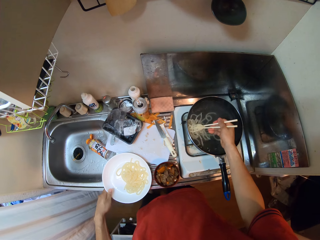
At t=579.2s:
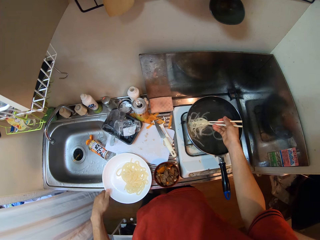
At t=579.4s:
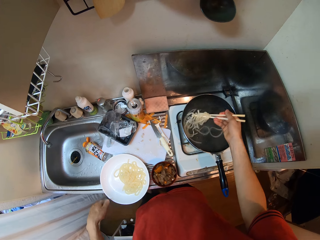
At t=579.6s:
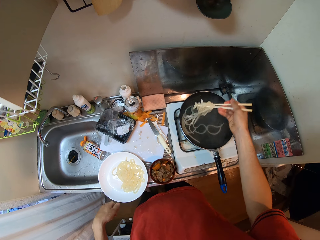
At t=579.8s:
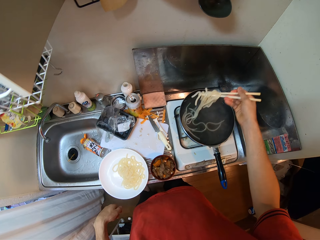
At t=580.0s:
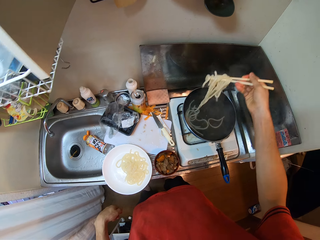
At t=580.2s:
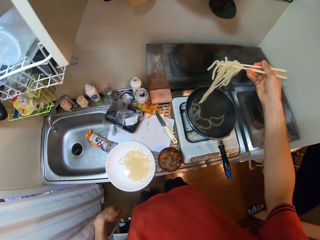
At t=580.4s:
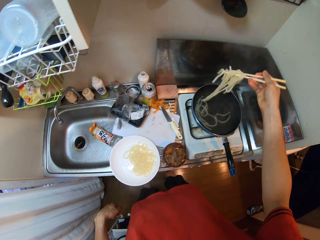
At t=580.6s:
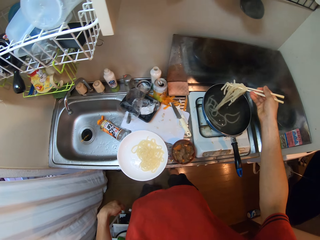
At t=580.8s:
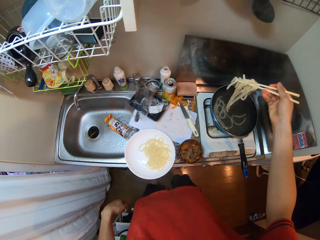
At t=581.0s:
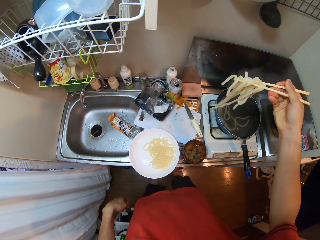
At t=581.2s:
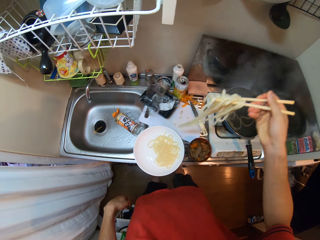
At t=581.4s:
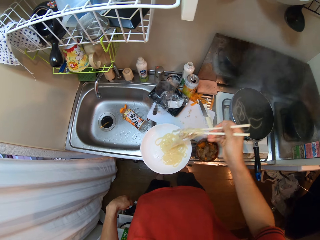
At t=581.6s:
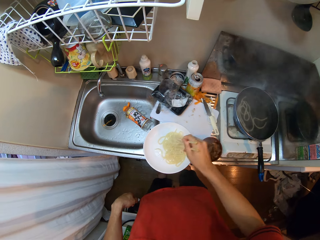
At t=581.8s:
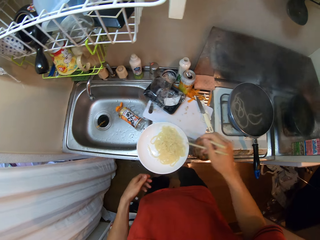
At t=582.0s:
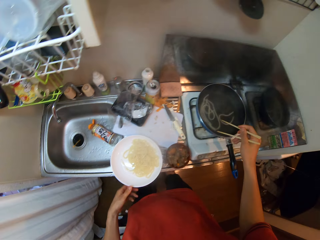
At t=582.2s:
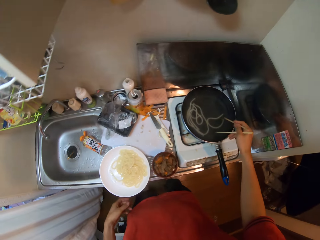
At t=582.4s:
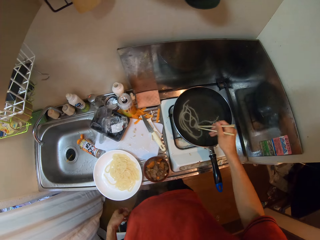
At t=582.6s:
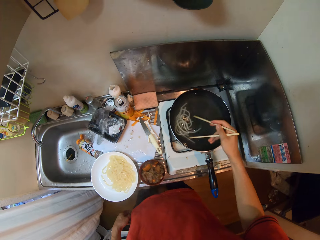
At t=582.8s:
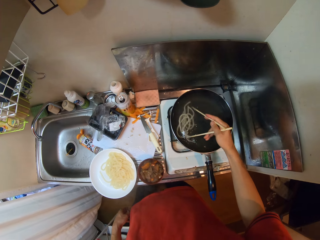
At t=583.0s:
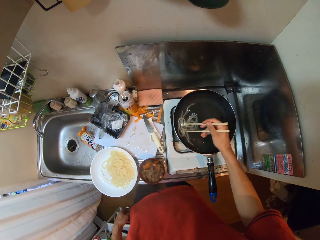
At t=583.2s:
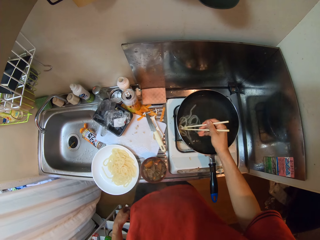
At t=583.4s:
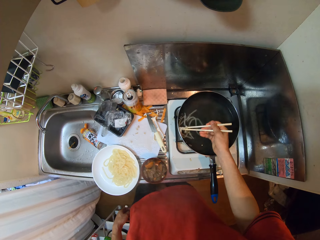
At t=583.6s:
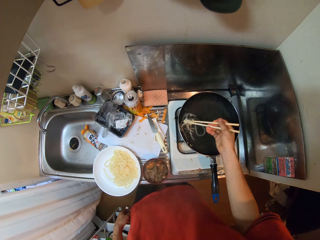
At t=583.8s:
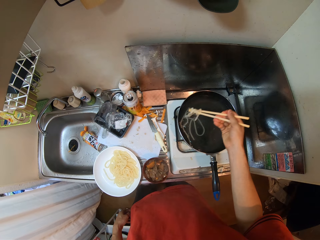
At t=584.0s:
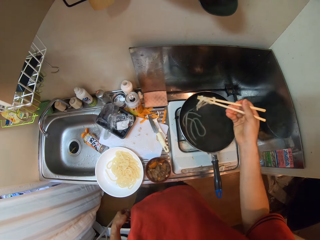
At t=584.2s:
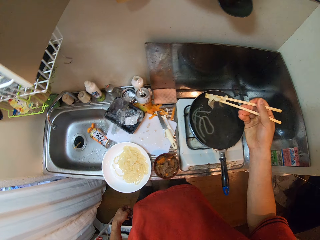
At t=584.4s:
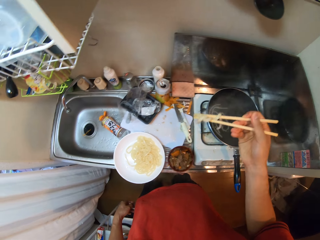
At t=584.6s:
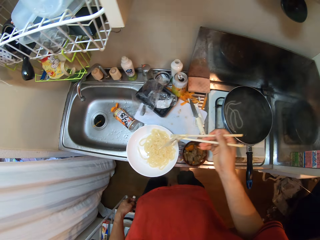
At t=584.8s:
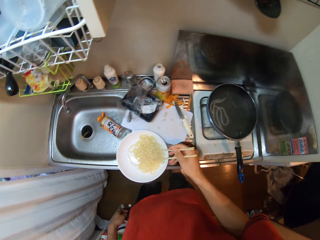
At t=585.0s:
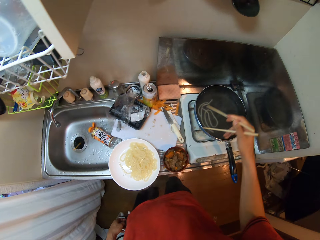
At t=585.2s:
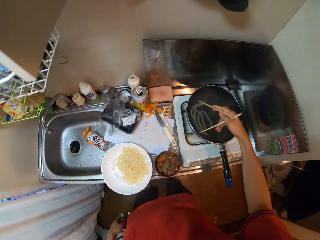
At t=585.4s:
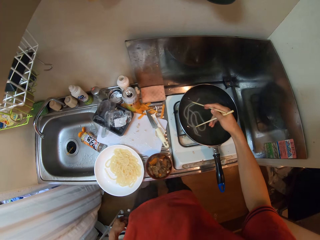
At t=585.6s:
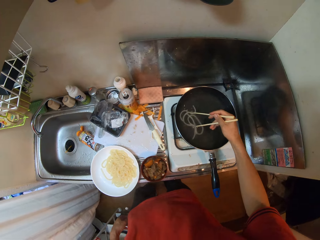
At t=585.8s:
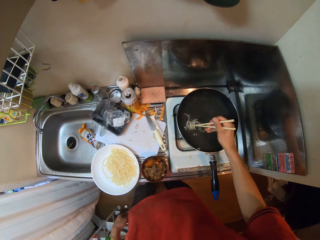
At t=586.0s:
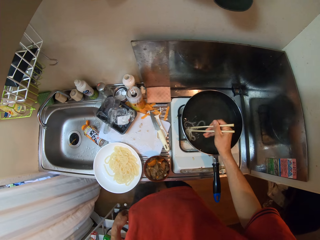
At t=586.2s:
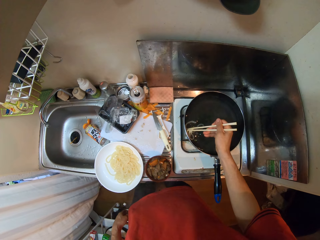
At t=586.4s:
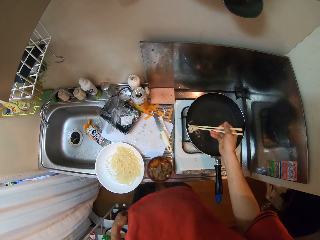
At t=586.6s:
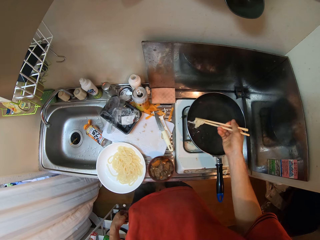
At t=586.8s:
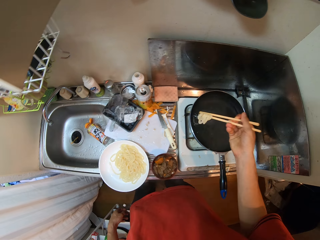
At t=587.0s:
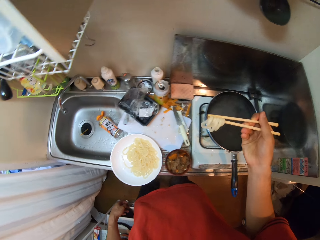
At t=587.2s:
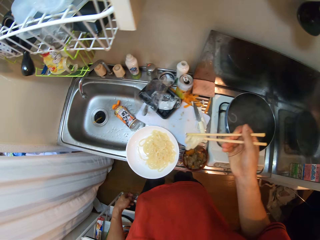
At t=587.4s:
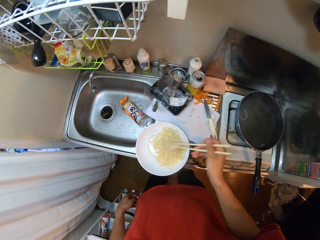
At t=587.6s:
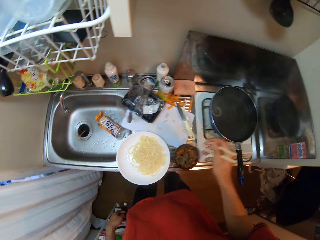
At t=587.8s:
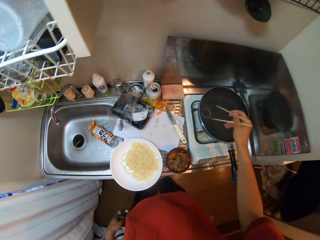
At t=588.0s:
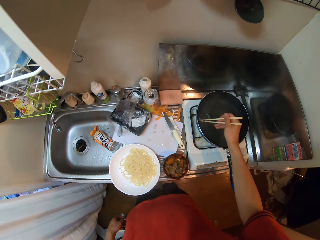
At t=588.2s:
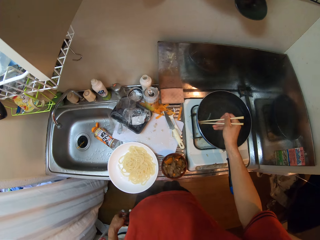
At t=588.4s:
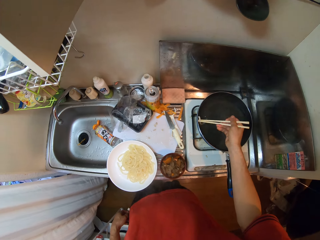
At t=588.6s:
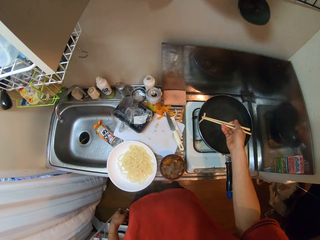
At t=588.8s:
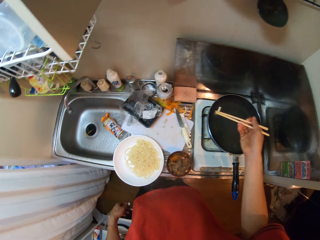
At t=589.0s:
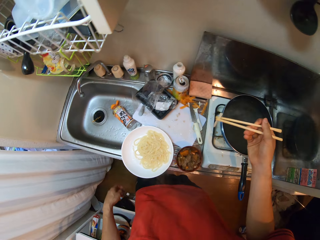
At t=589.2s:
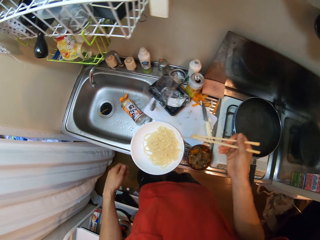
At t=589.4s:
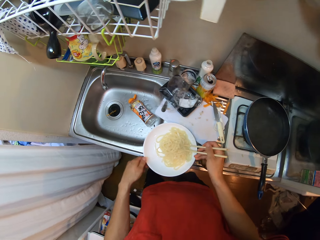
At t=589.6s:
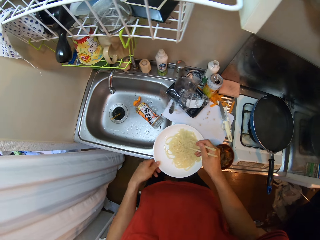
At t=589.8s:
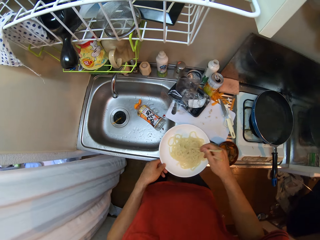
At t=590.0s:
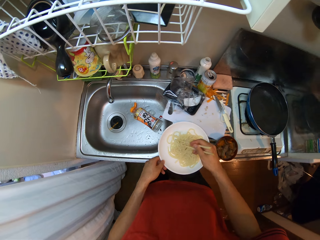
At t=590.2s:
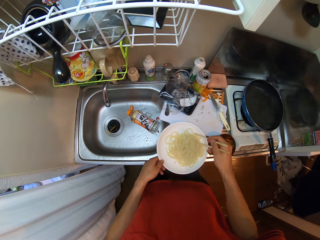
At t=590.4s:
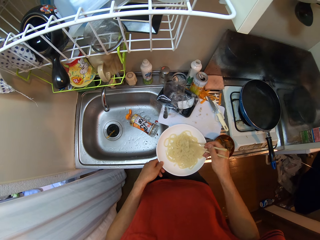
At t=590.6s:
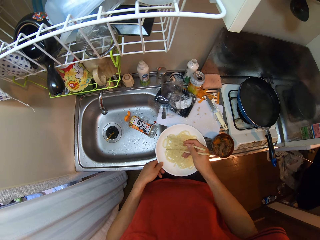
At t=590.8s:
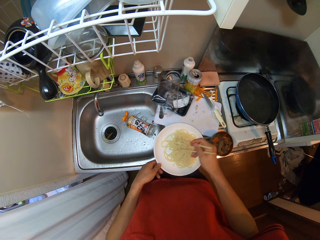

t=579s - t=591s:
The camera wearer drops the plate on the sink. They pick the pasta in the pot with the chopsticks. They drop the pasta into the plate. They pick the pasta in the pot with the chopsticks. They drop the pasta into the plate. They pick the pasta in the pot with the chopsticks. They drop the pasta into the plate. They pick the pasta in the pot with the chopsticks. They drop the pasta into the plate.

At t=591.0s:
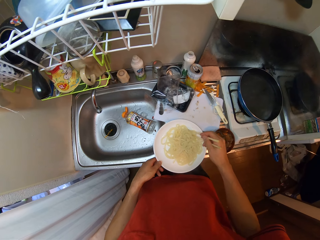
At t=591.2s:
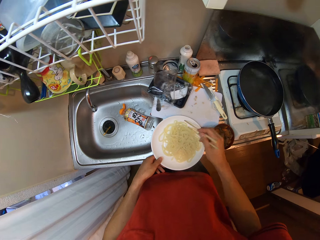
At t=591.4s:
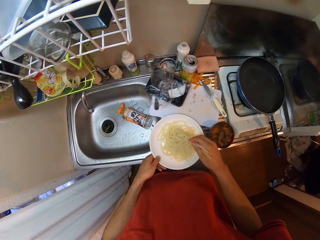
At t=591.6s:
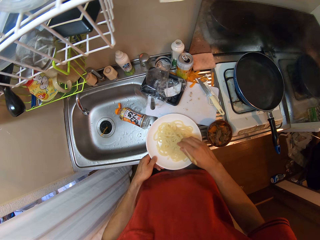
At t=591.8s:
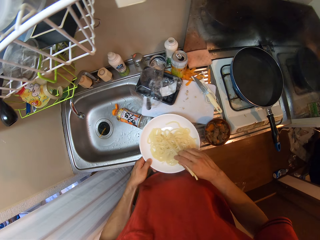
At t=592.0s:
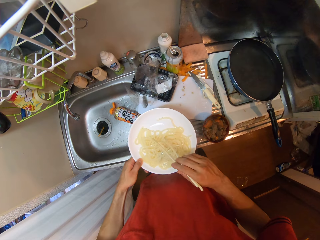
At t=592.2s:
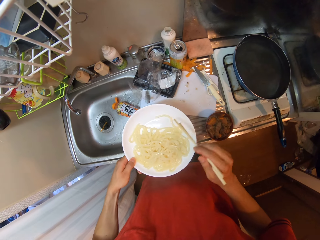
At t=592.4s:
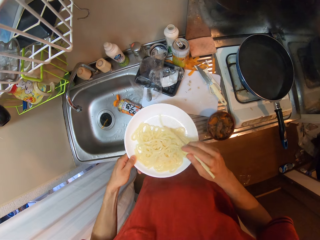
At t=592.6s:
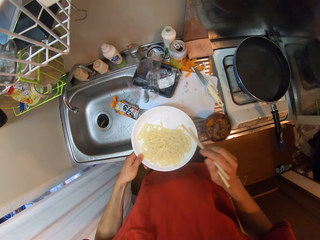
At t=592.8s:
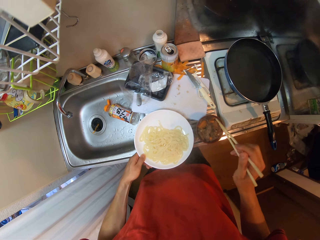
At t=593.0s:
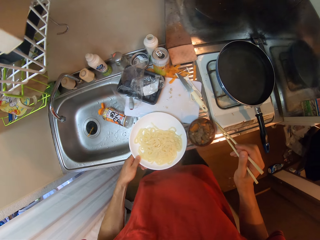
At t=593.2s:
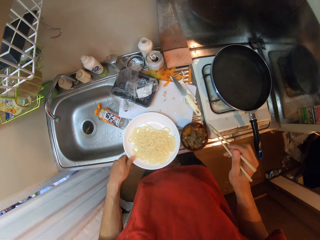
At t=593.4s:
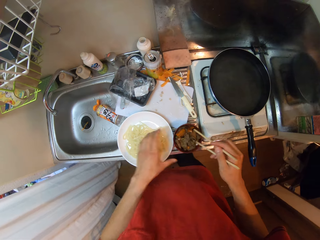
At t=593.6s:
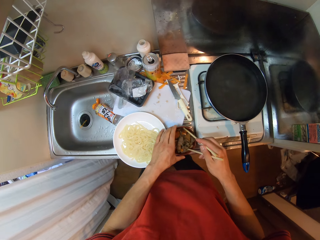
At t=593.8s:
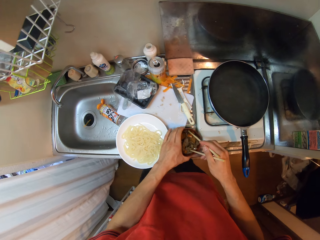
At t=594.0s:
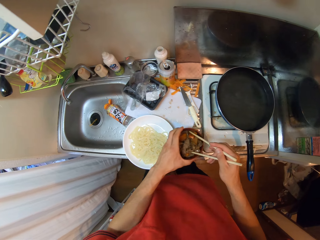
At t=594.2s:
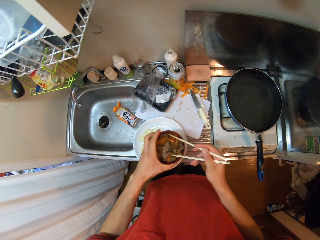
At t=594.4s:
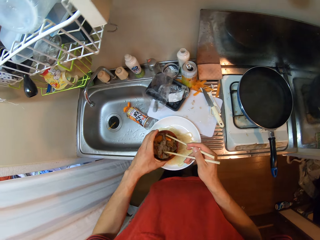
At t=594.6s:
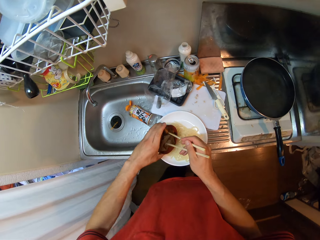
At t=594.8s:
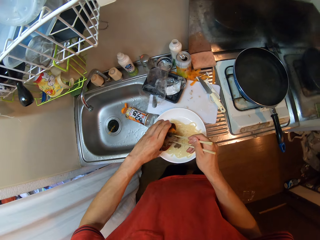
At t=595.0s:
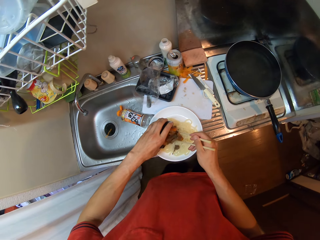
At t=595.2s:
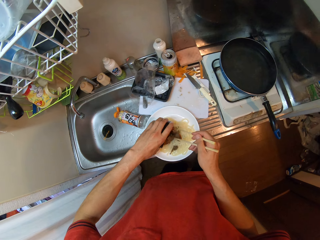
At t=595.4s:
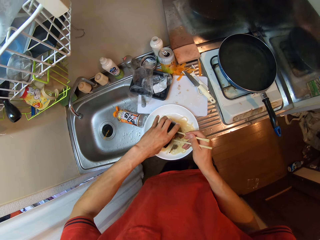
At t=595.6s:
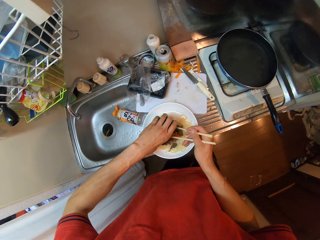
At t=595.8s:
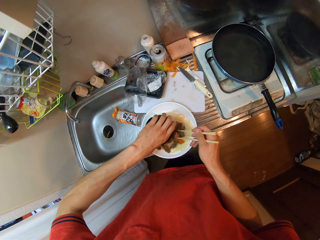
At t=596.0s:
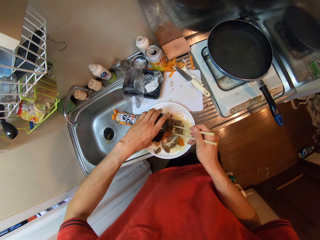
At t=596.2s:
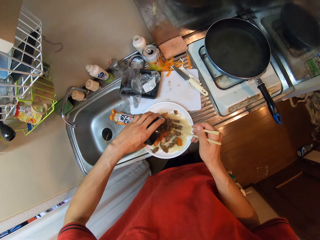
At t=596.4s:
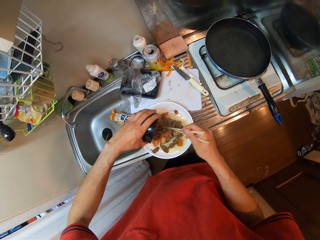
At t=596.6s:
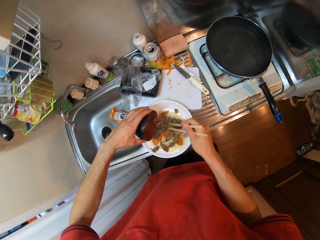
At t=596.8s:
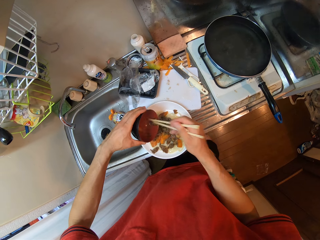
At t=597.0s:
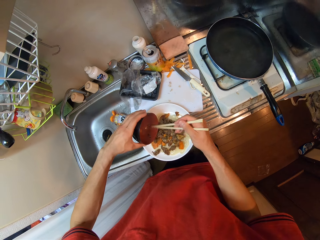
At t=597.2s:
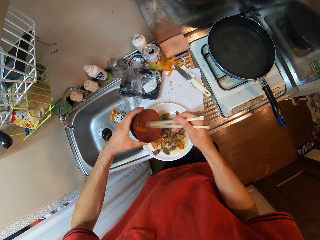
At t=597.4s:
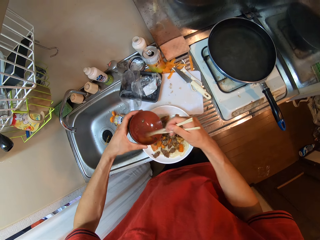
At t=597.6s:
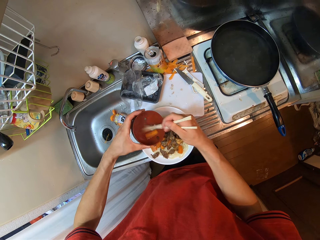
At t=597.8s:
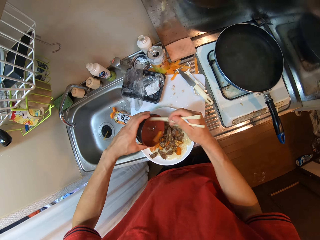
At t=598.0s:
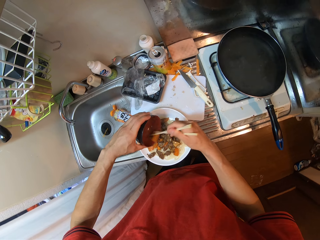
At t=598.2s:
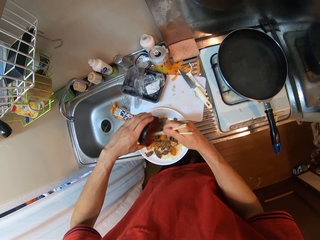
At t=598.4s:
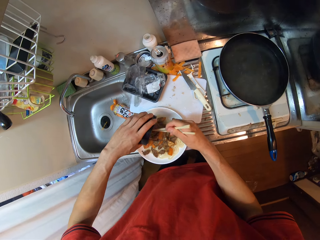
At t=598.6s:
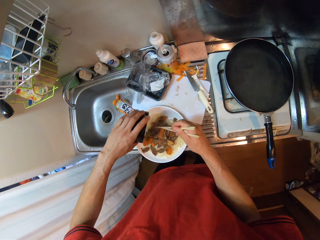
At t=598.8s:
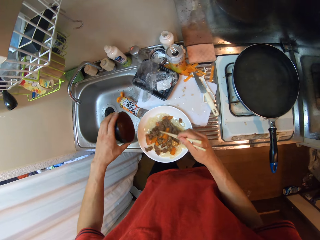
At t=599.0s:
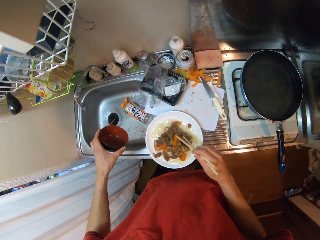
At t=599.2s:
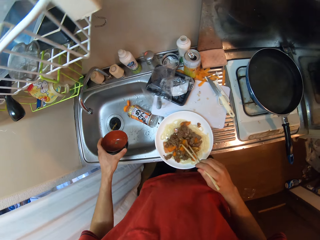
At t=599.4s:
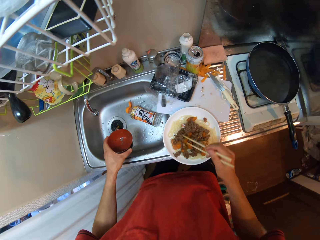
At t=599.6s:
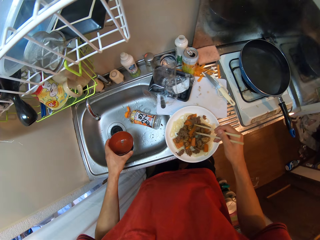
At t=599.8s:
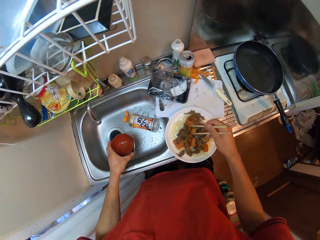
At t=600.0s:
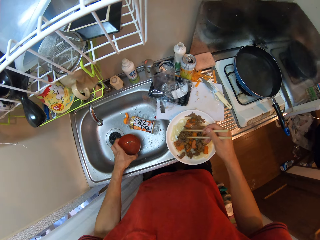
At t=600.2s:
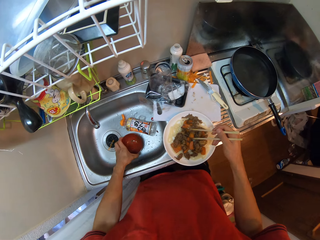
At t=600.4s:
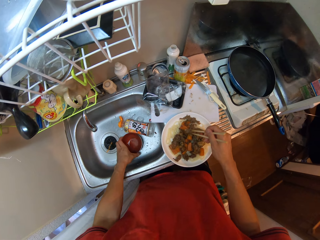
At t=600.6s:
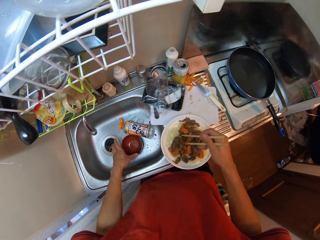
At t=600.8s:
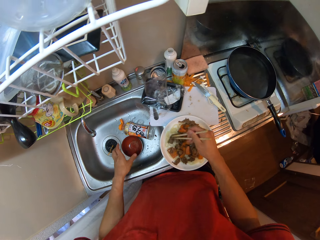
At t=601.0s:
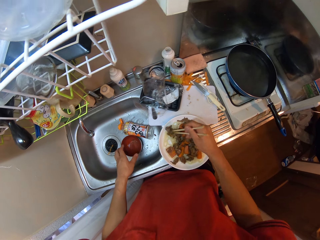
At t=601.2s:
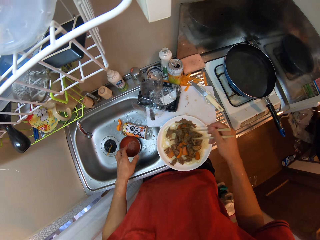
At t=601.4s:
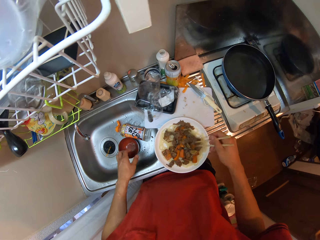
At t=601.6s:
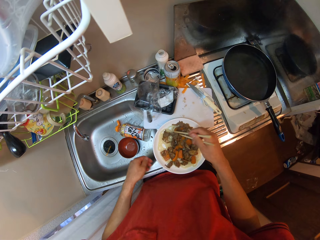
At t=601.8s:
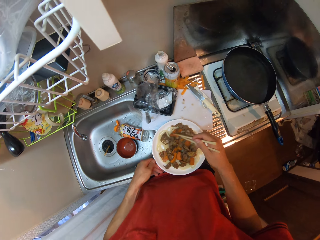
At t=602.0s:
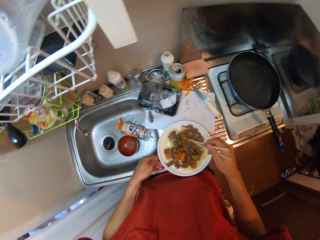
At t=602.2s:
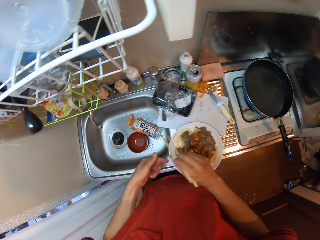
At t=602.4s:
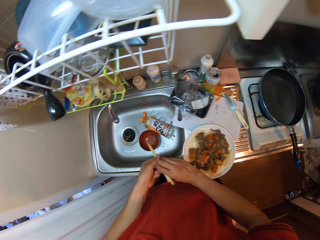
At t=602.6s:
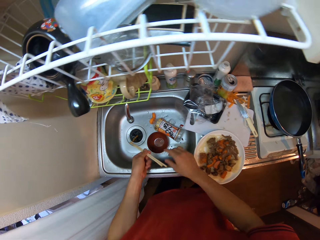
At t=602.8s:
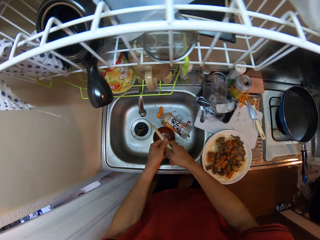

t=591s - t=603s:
The camera wearer stirs the pasta in the plate on the sink. He lifts the plate on the sink with his left hand and drops the plate on the sink. He picks a bowl or plate on the sink with his left hand. He pours the meat in the bowl into the plate on the sink. He stirs the meat on the pasta in the plate on the sink. He spreads food. He drops the bowl in the sink.
